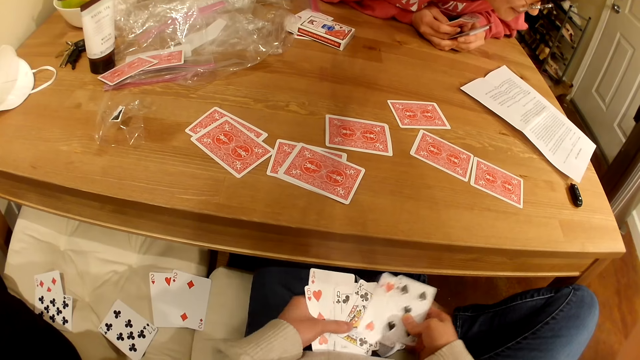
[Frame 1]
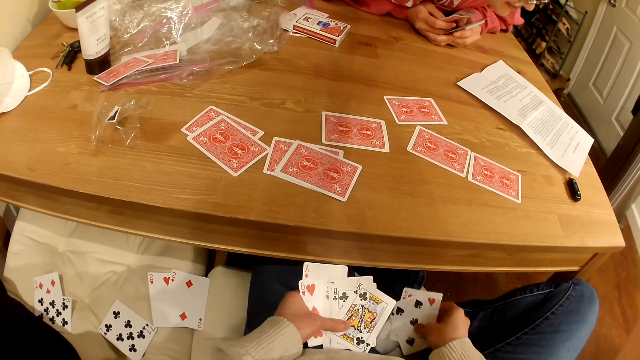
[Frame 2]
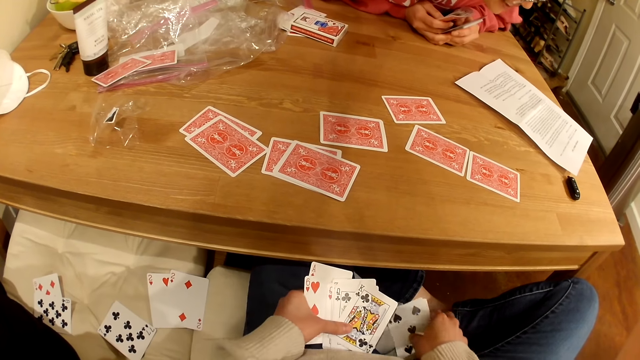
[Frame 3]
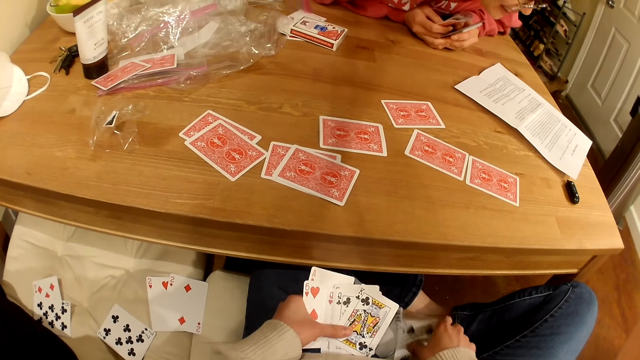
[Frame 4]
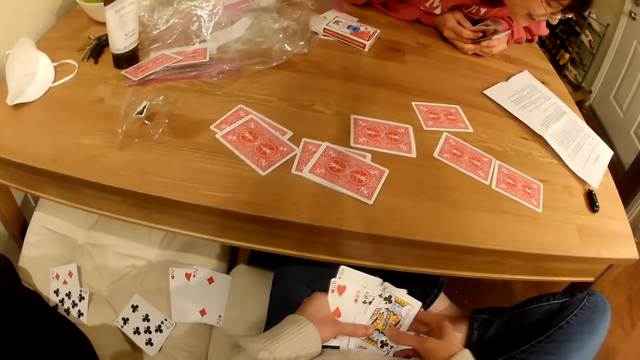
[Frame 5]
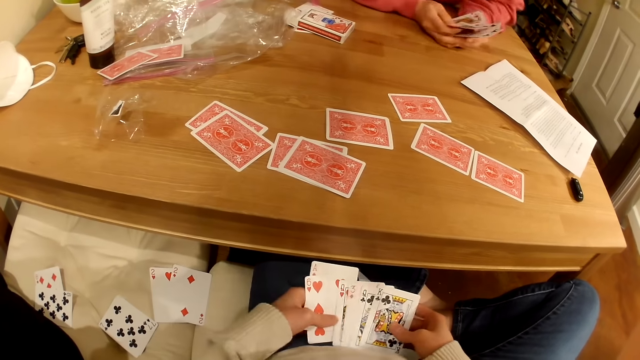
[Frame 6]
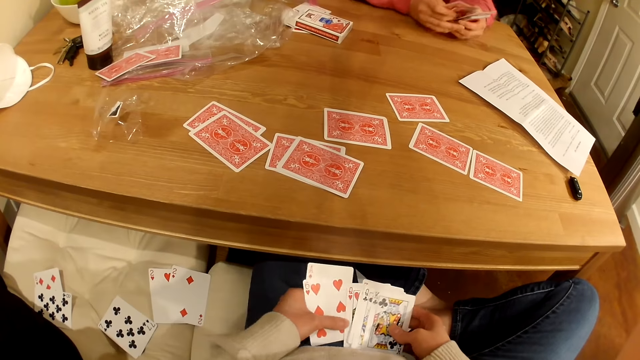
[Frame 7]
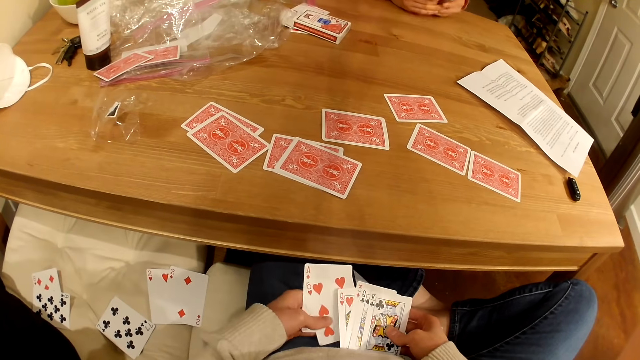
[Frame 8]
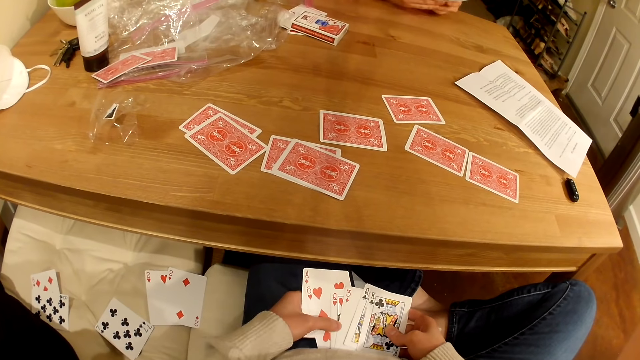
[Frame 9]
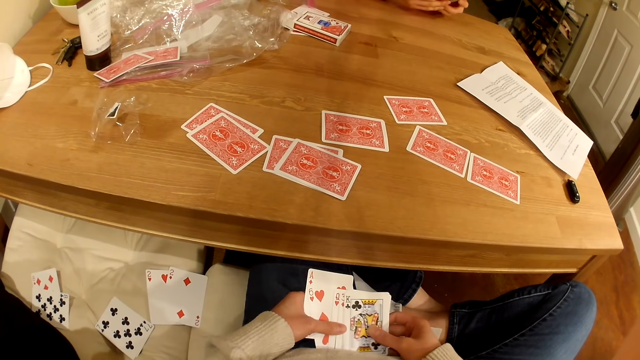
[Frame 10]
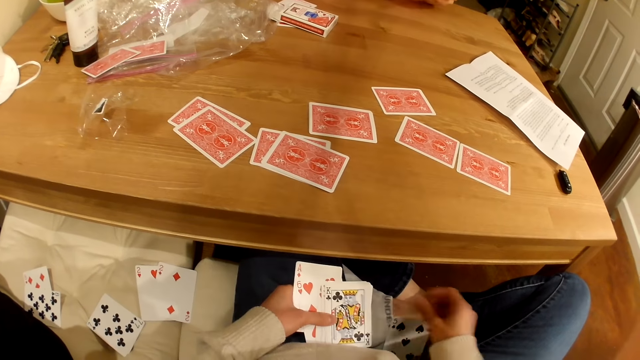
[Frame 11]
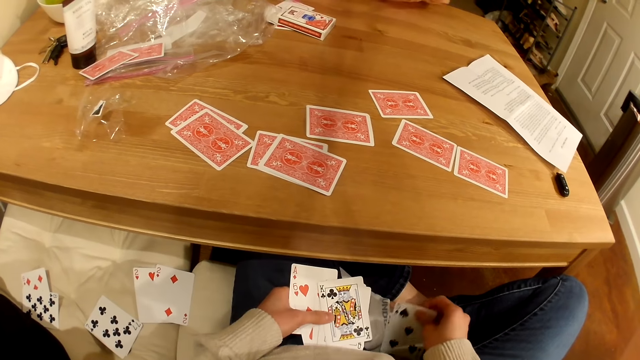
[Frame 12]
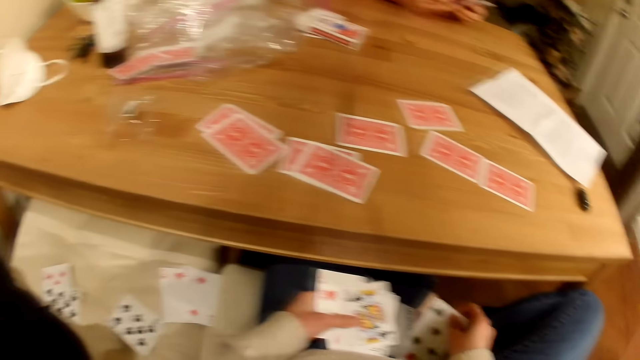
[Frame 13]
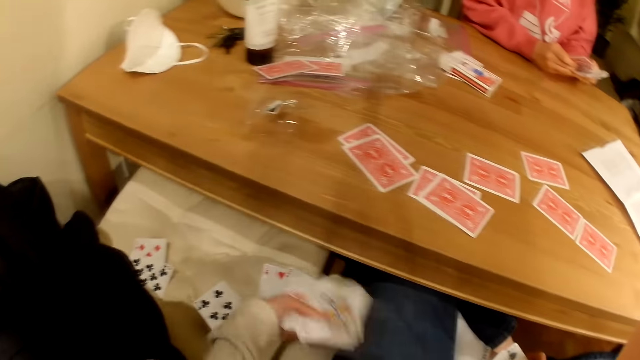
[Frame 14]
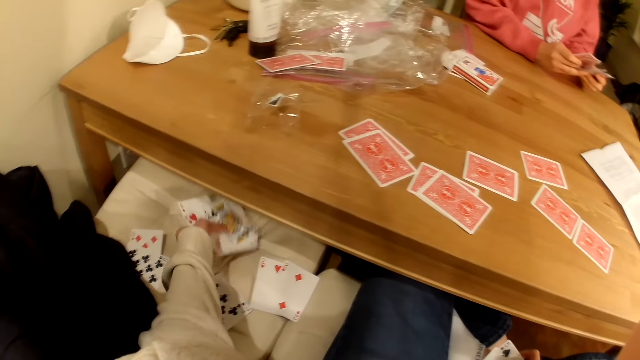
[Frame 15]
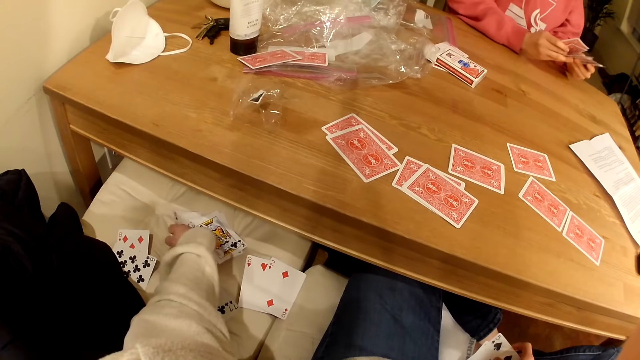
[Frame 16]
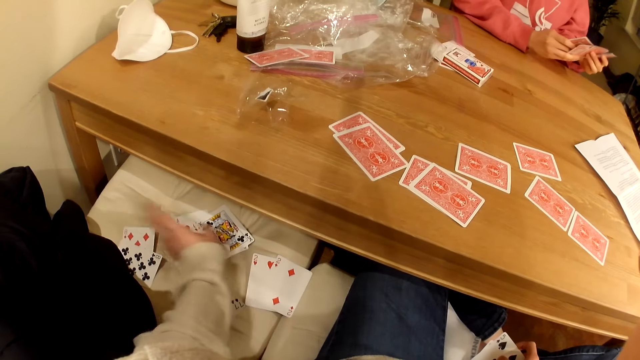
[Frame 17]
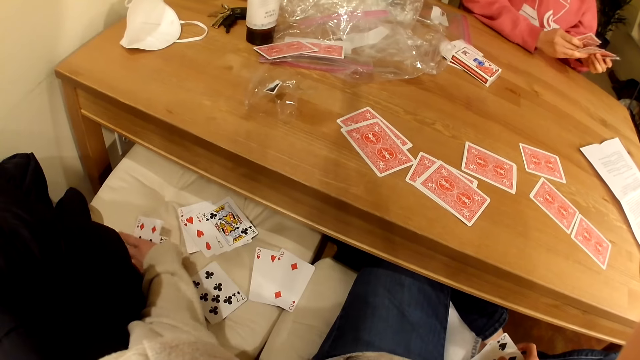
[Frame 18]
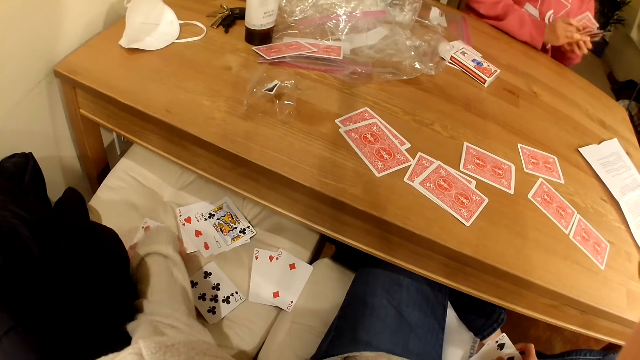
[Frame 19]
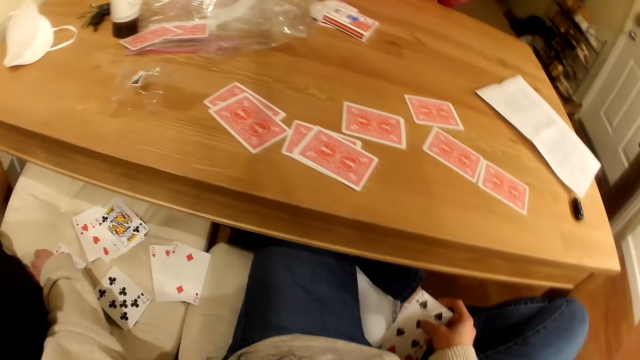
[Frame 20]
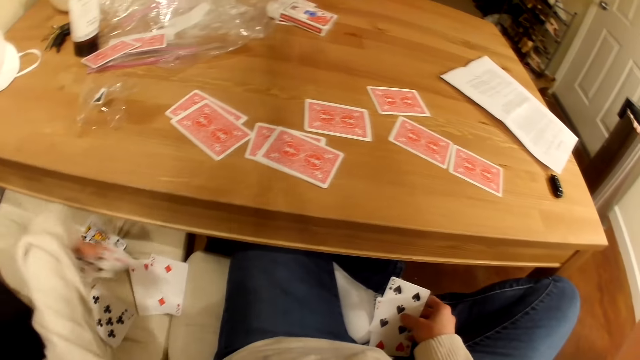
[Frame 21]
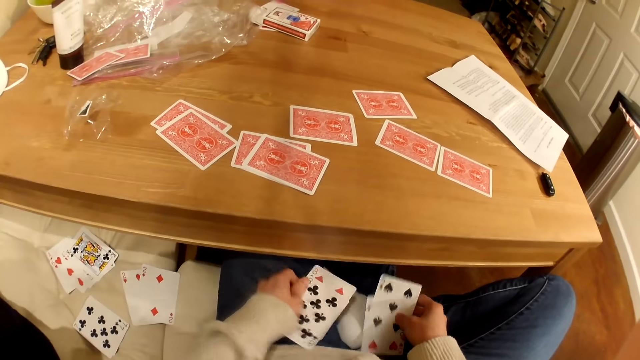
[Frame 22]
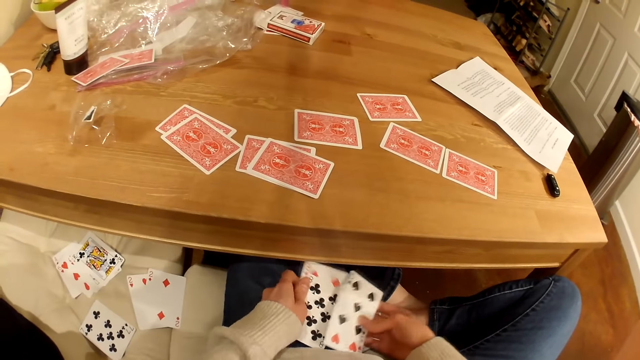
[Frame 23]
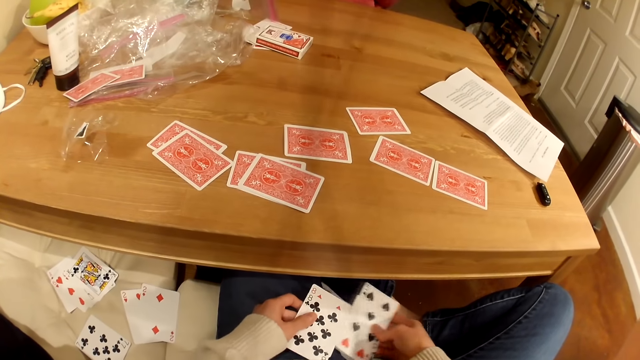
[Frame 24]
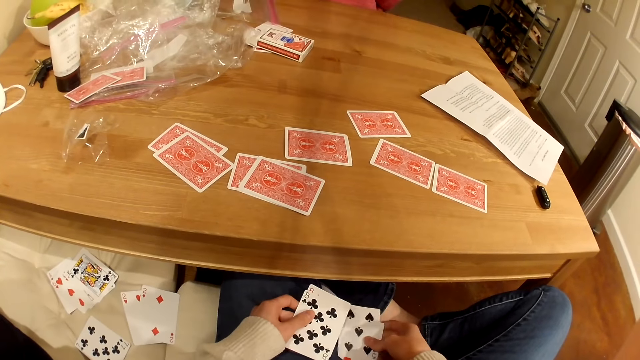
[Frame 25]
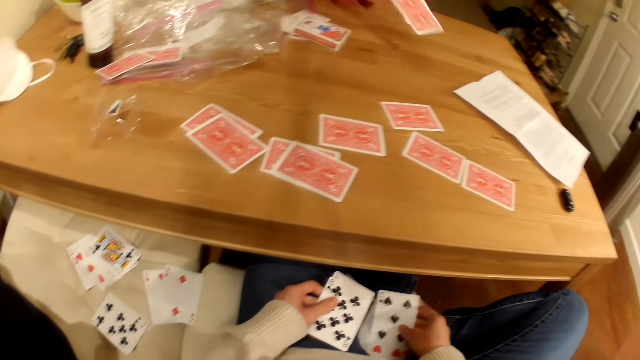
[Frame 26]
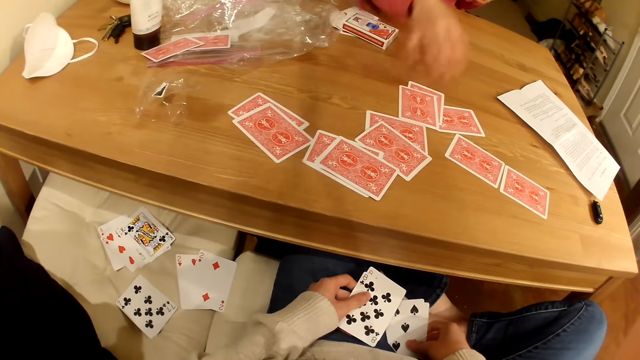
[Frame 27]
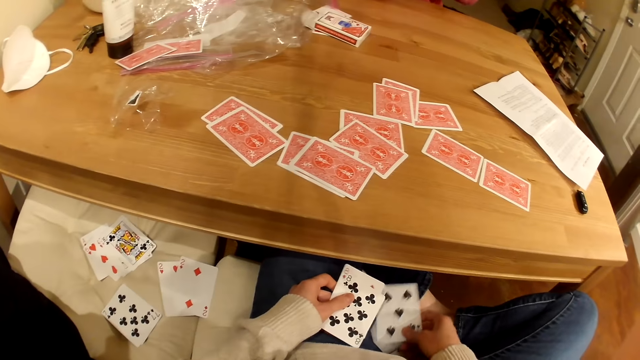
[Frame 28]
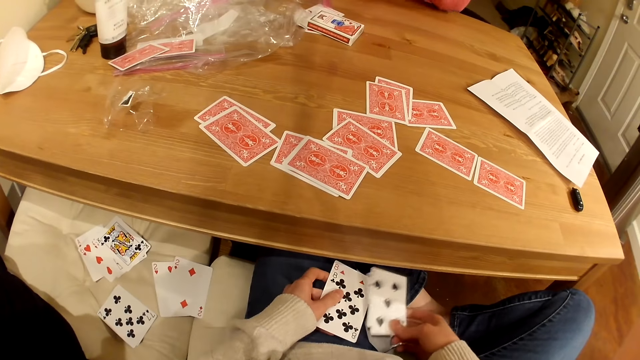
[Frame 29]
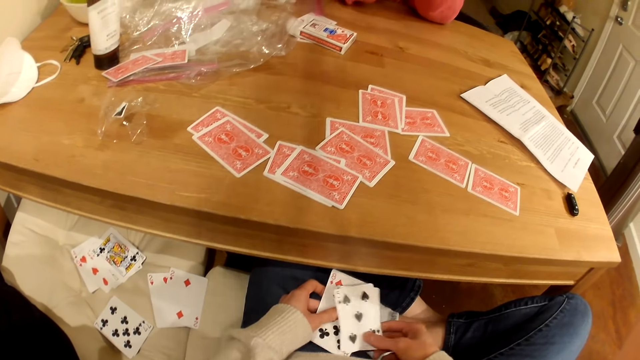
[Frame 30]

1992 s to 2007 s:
The camera wearer puts playing cards on the leg. They shuffle the playing cards. They pick the playing cards on the leg. They place the playing cards on the seat. They pick the playing cards from the seat. They shuffle the playing cards. A person puts a playing card on the table.

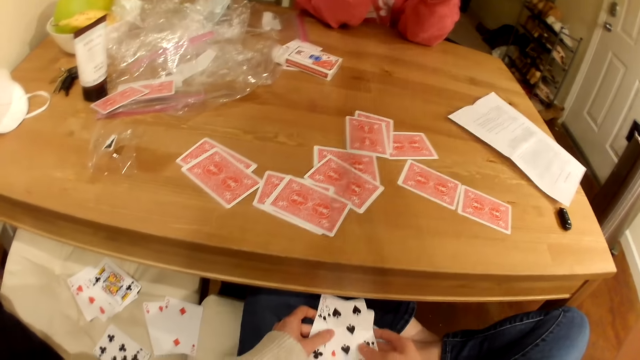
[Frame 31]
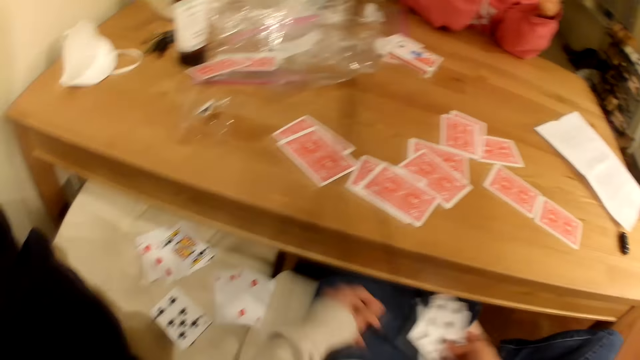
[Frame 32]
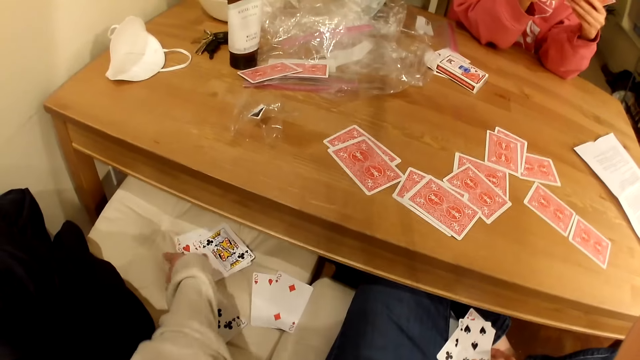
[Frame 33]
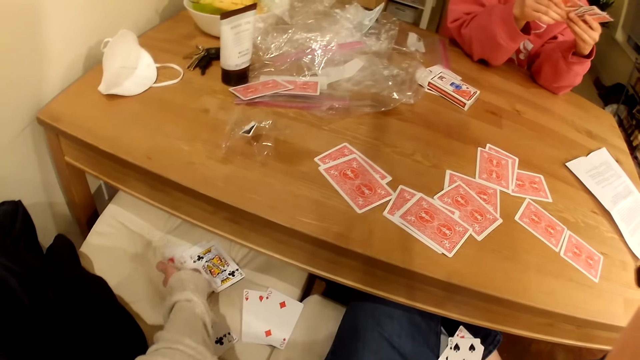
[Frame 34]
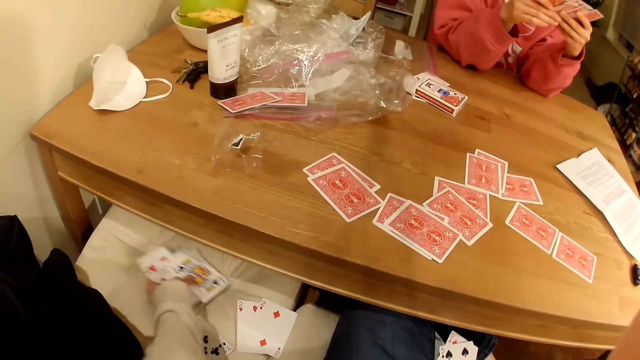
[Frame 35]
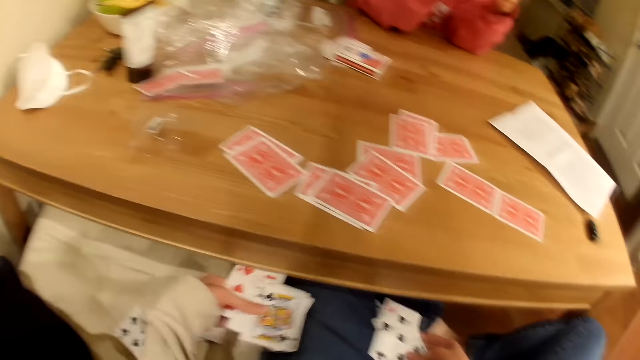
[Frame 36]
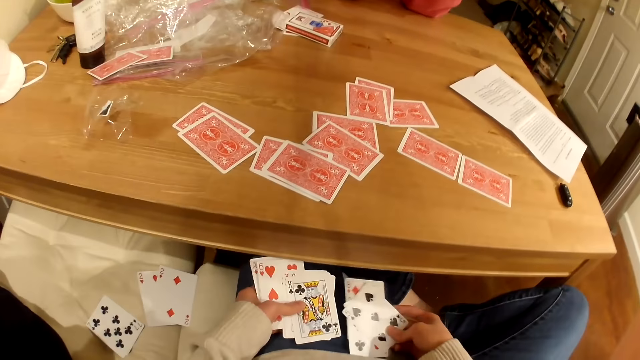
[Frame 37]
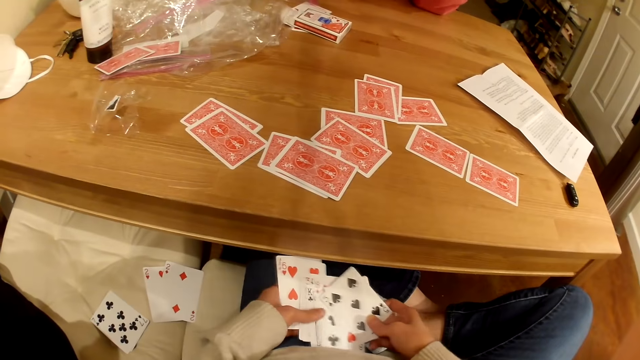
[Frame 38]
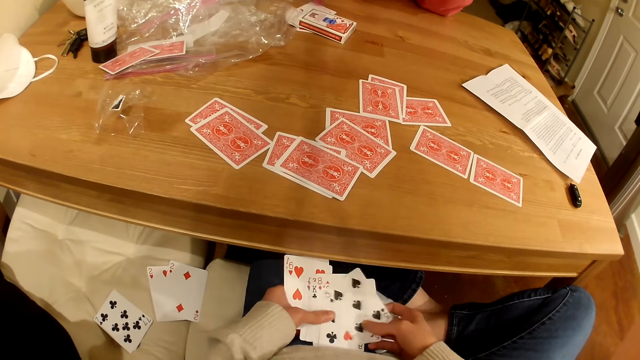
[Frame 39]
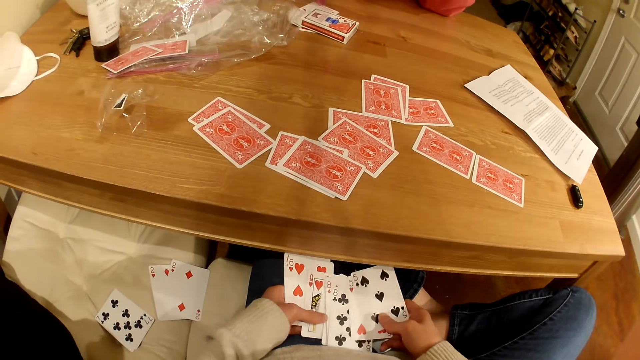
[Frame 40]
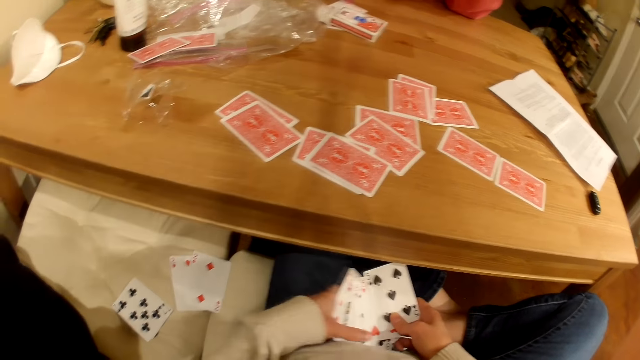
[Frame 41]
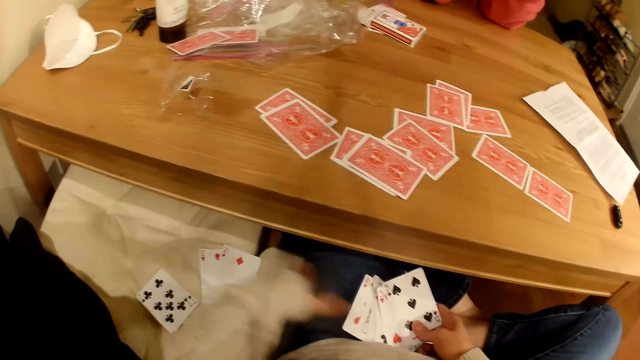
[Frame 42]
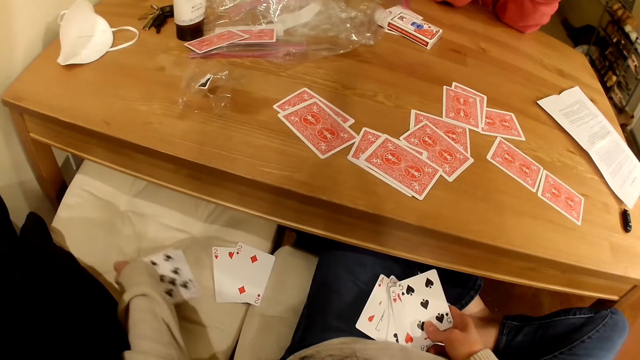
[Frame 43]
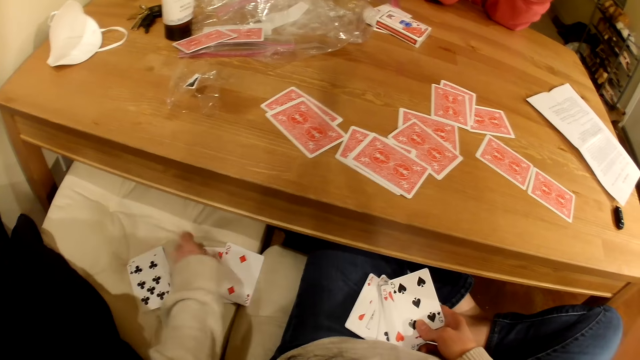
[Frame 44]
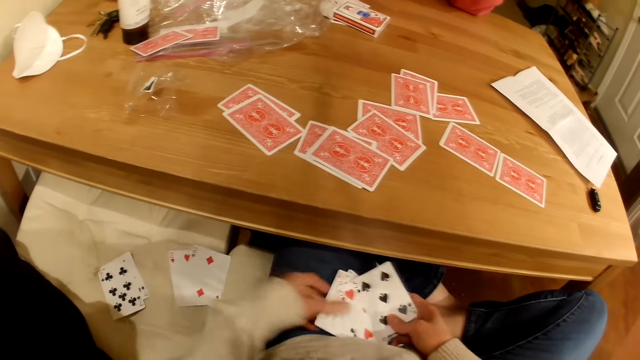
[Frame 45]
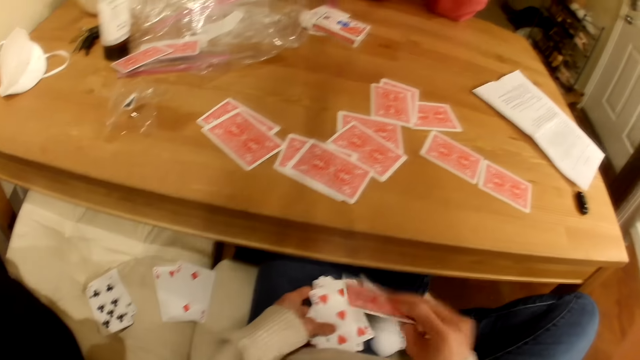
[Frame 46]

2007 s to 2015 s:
The camera wearer picks playing cards from the seat. They shuffle the playing cards. They touch the playing cards on the seat.
